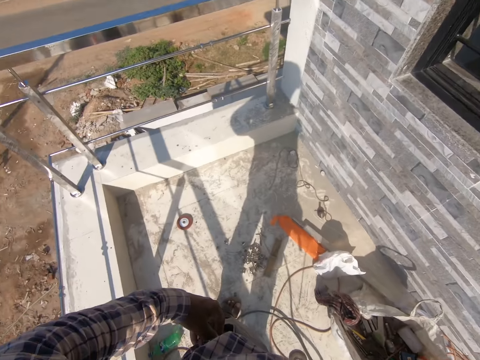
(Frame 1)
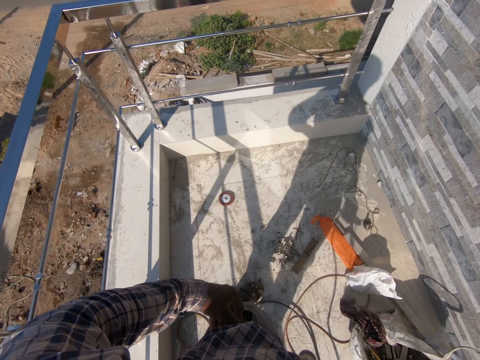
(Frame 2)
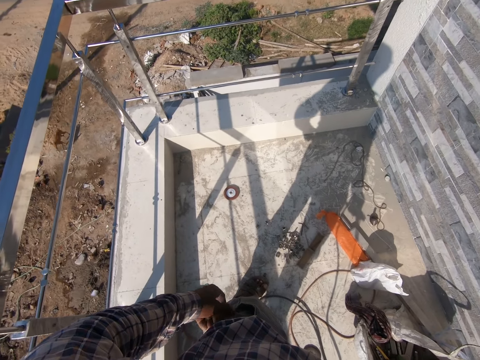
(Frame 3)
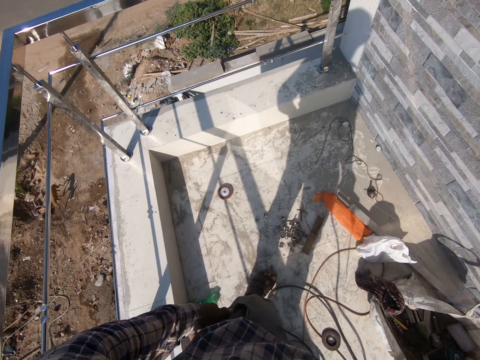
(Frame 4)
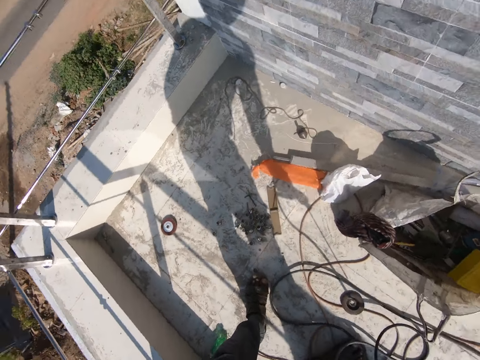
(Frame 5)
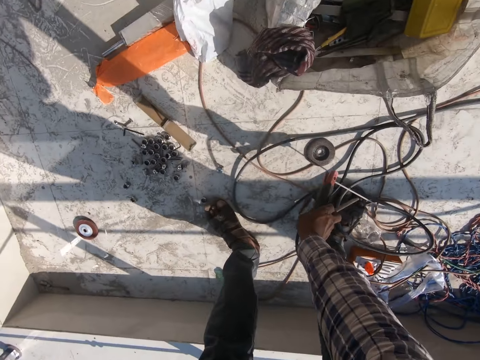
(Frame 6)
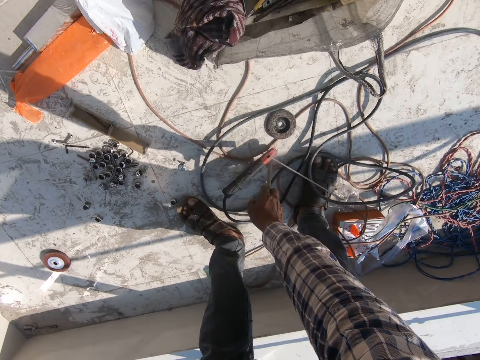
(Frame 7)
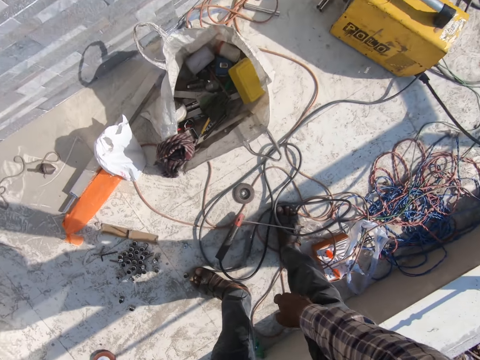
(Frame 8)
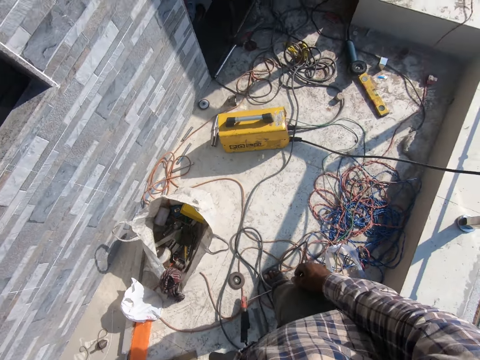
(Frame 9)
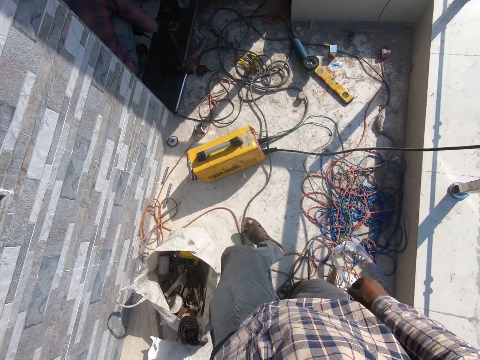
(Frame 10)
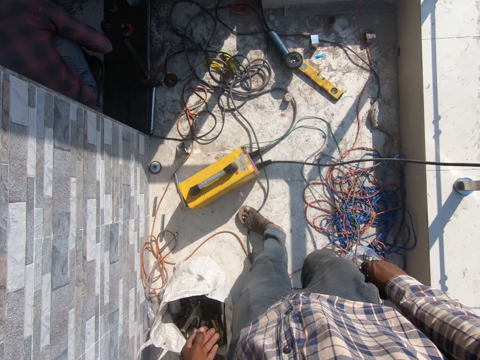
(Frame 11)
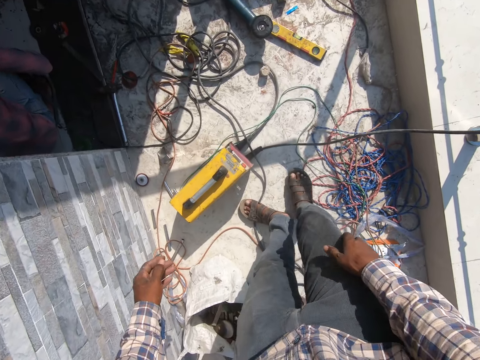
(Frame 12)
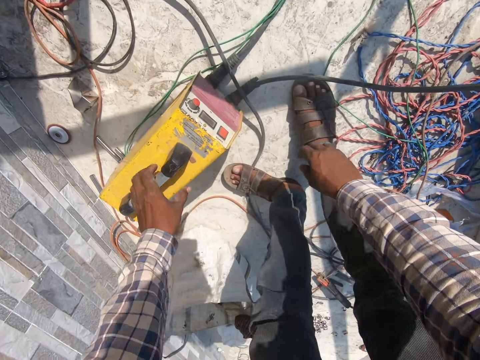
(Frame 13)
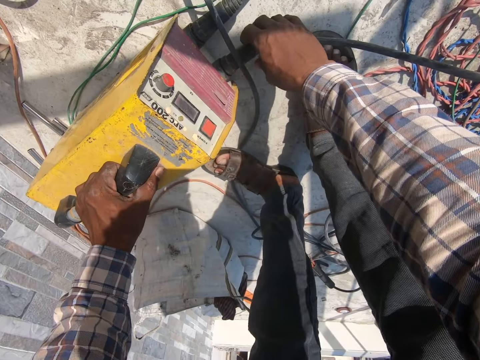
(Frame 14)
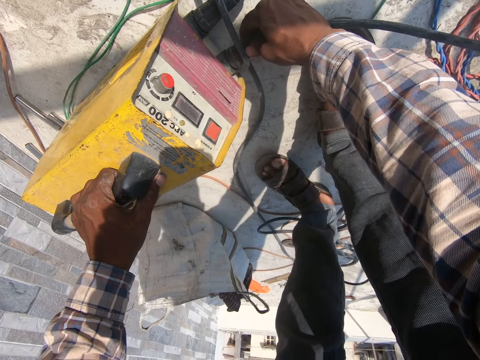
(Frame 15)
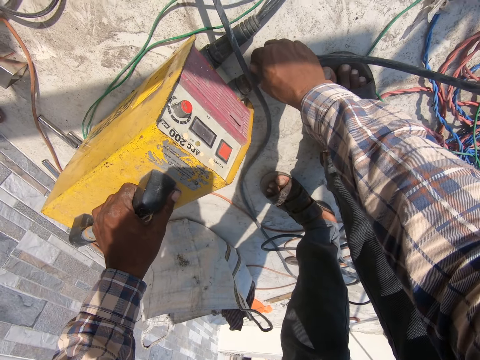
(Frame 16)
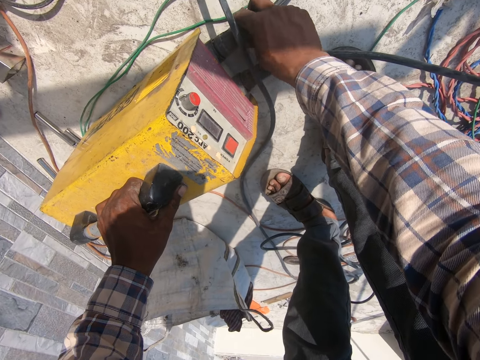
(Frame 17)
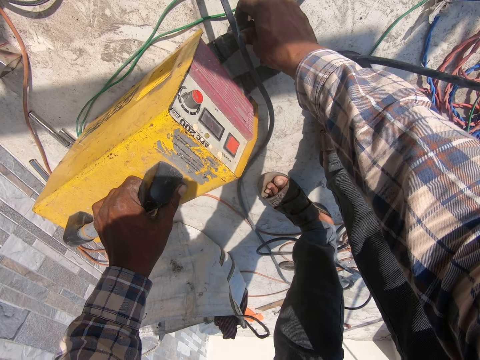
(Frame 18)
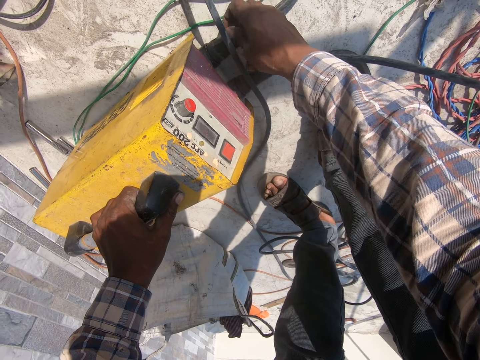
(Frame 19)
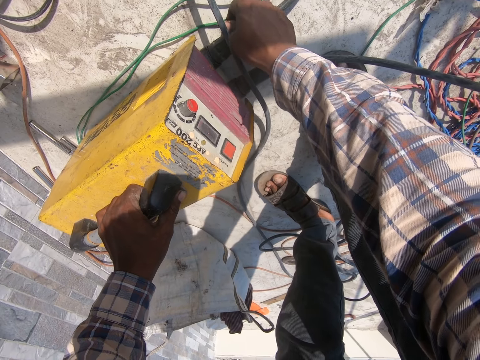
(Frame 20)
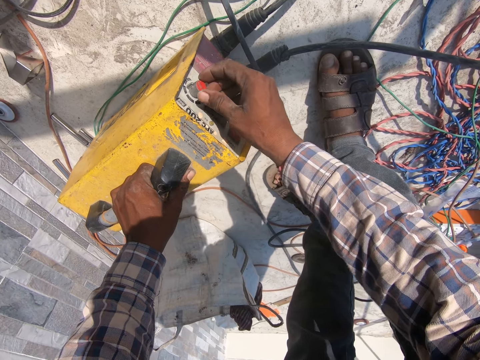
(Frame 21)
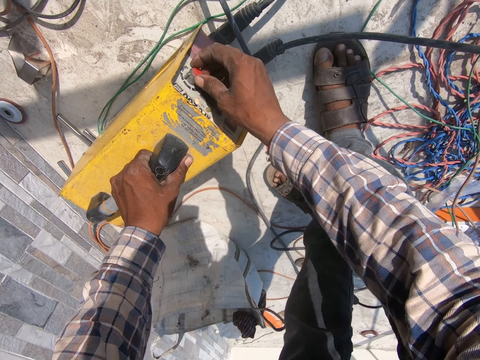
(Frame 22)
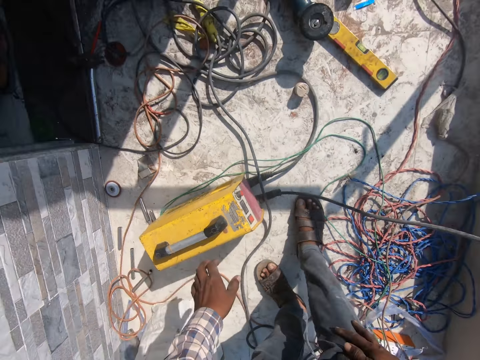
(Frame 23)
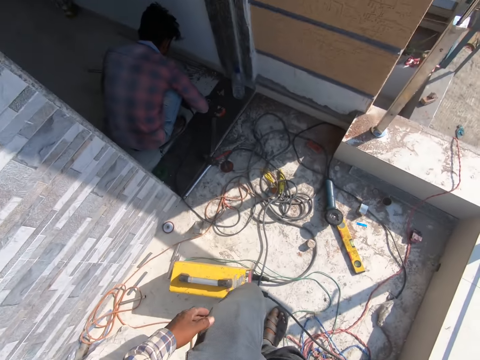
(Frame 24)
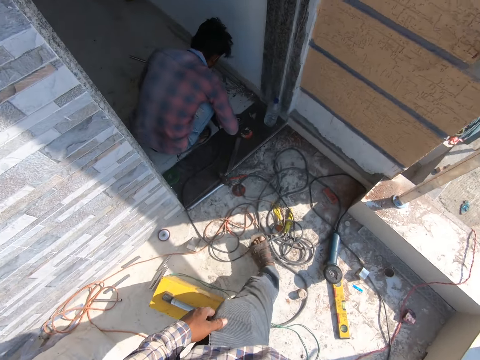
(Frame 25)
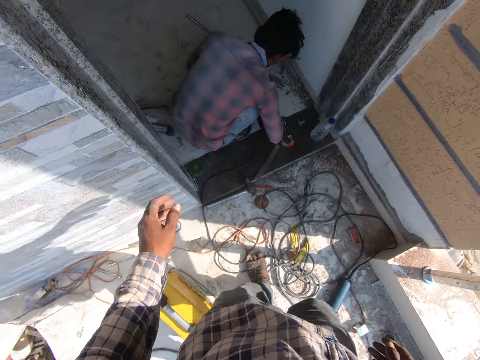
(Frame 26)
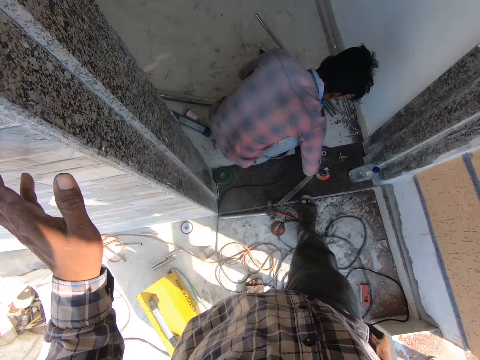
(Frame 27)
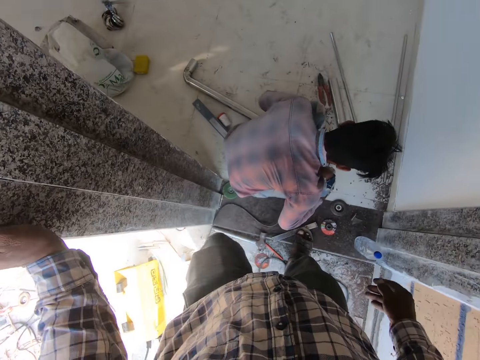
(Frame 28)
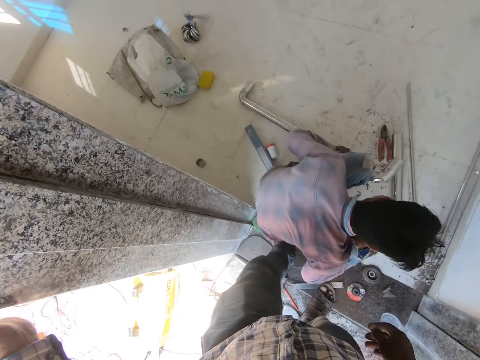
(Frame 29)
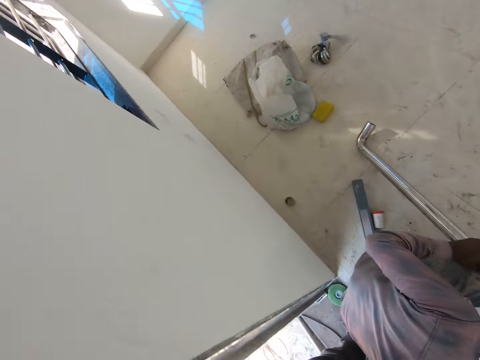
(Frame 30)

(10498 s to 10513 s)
The camera wearer looks around. They place the electrode holder on the floor. They walk around. They tighten cables in the welder machine and hold the welder machine. They switch off the welder machine. They walk around.

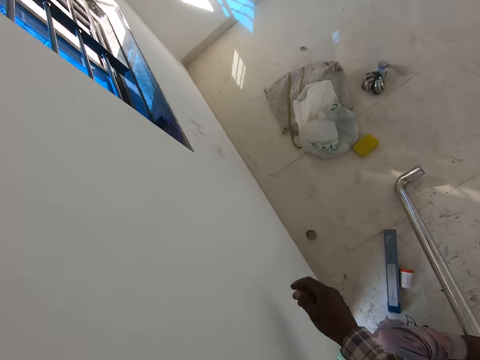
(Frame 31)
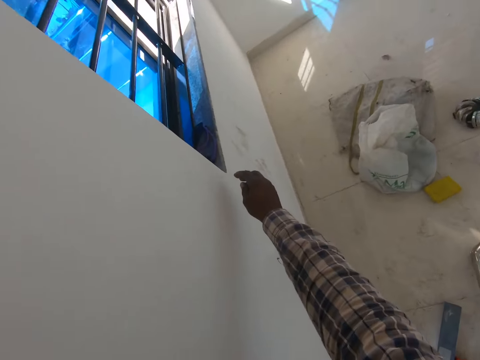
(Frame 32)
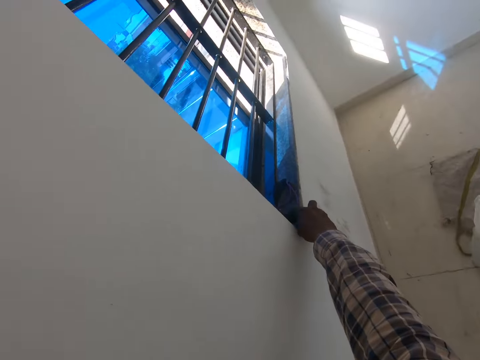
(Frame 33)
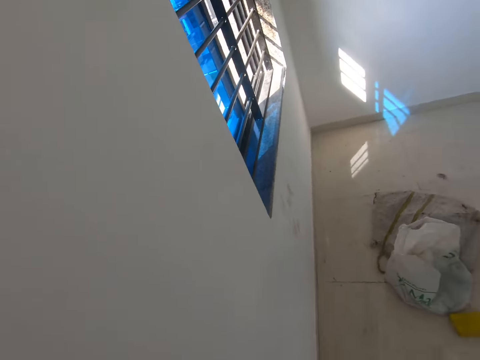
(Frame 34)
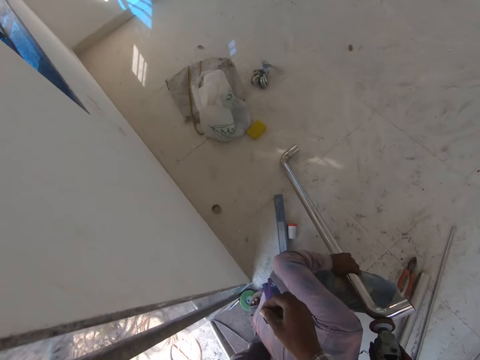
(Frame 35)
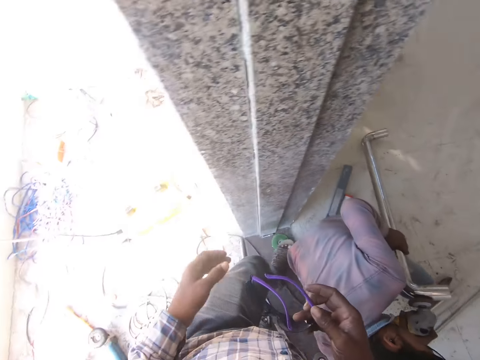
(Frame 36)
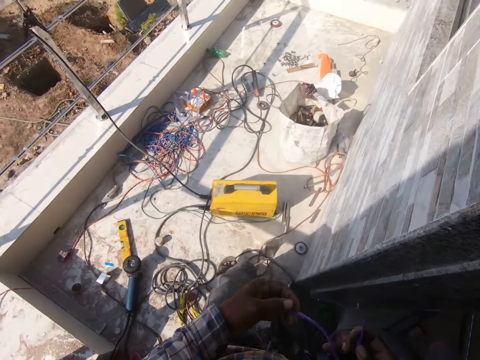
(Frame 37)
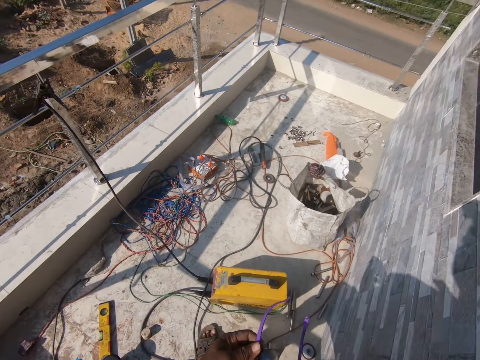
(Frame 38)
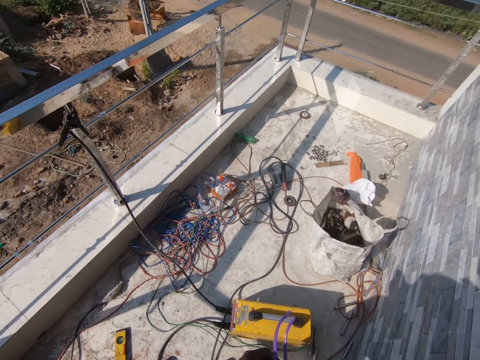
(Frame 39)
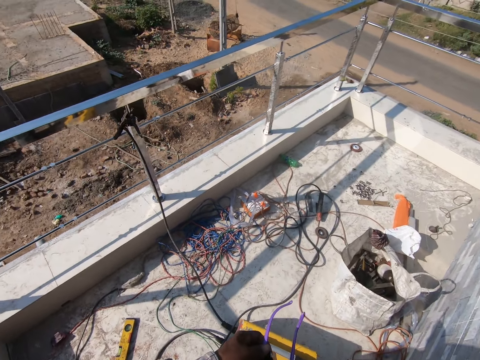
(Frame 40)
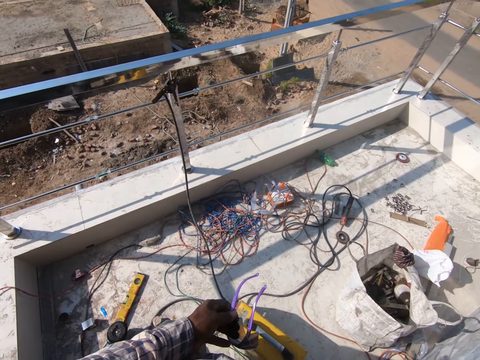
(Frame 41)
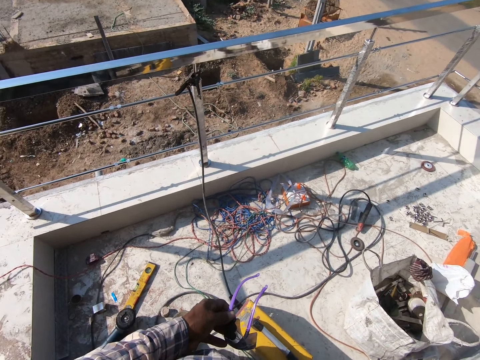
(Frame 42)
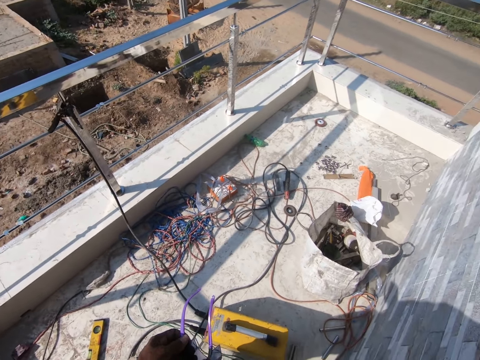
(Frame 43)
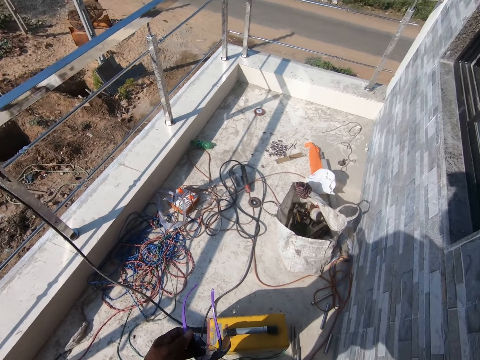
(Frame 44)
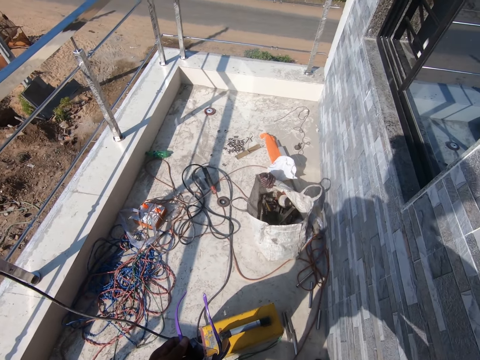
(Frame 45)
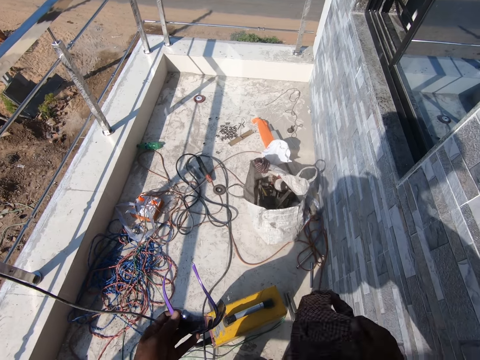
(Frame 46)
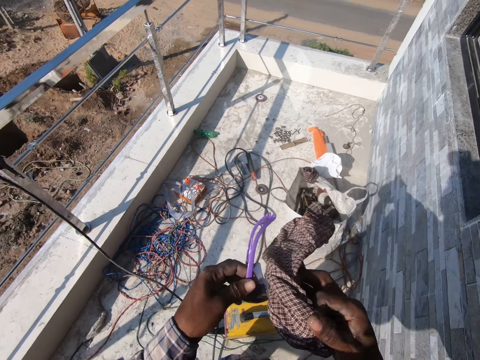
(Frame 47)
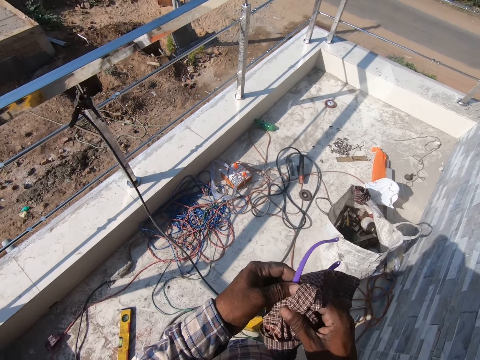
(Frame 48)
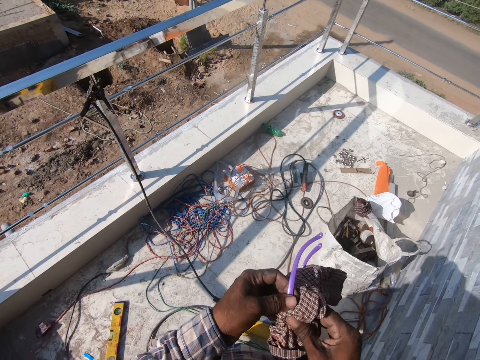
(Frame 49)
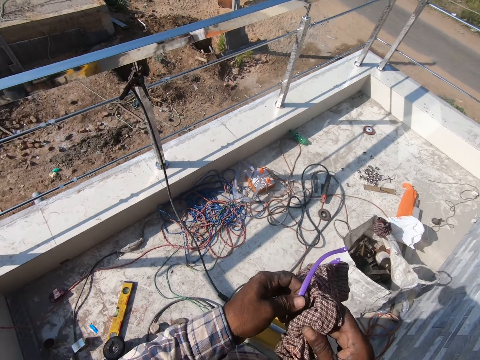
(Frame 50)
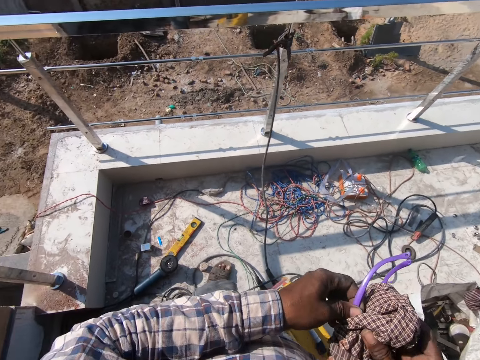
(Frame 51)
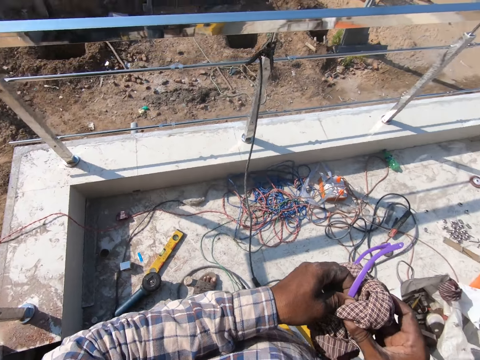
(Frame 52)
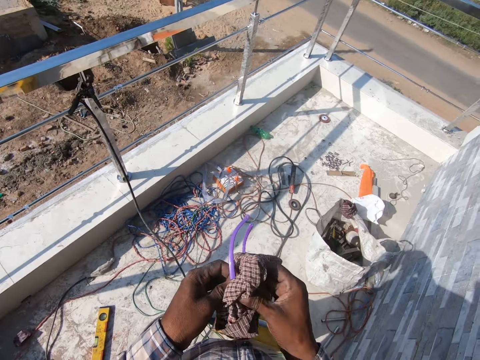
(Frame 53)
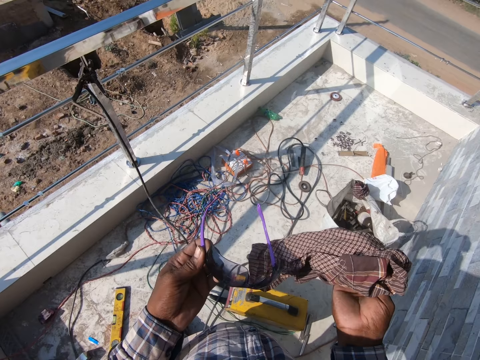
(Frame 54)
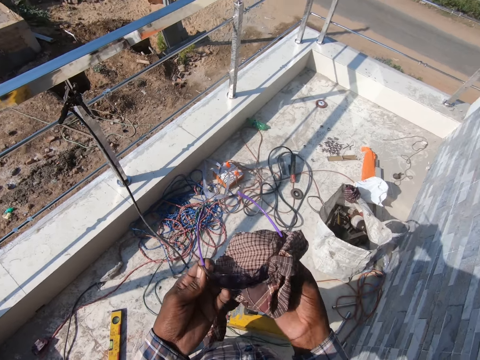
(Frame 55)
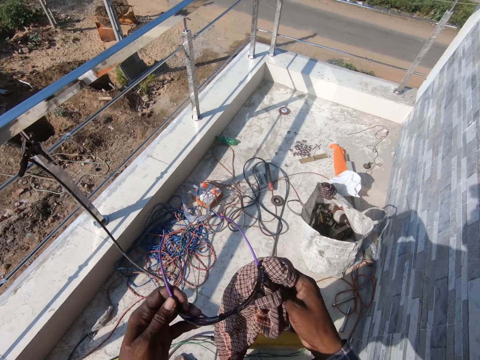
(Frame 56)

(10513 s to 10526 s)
The camera wearer picks up the welding glasses from the window. They walk around. They wipe the welding glasses.
